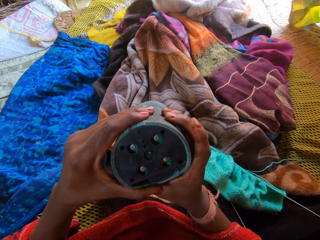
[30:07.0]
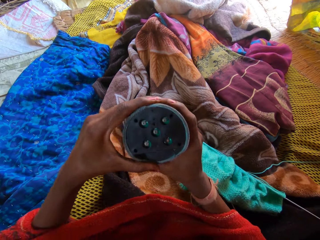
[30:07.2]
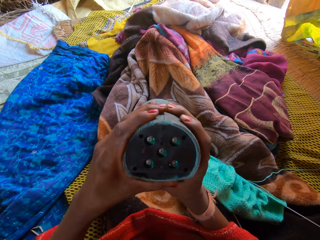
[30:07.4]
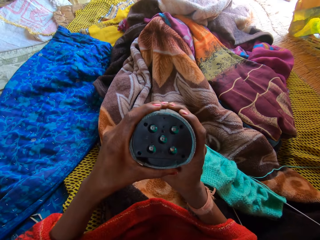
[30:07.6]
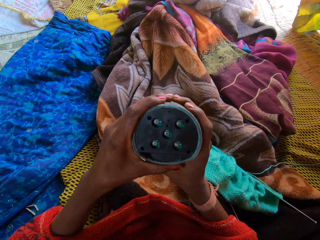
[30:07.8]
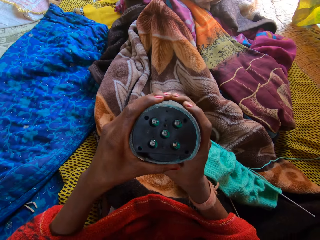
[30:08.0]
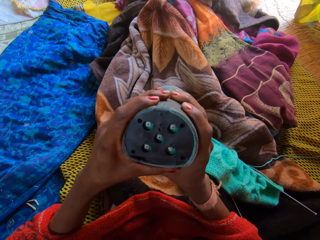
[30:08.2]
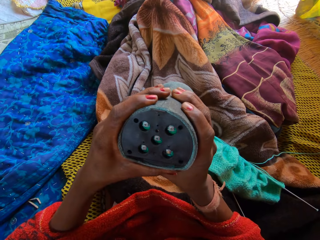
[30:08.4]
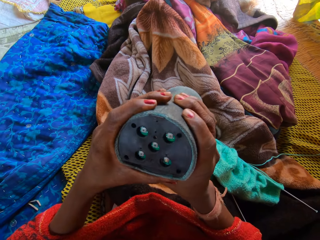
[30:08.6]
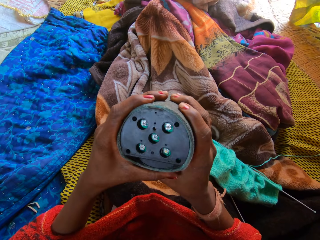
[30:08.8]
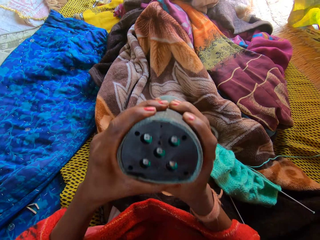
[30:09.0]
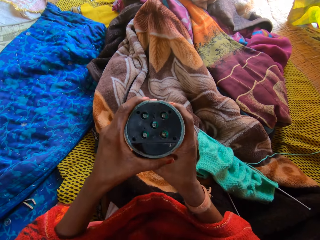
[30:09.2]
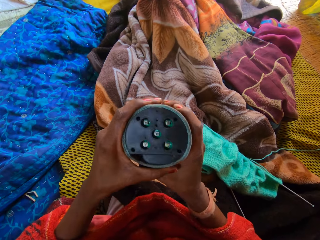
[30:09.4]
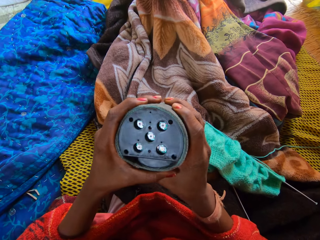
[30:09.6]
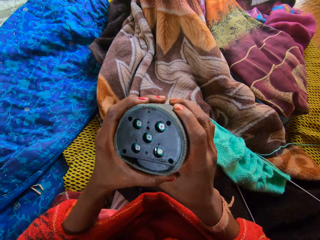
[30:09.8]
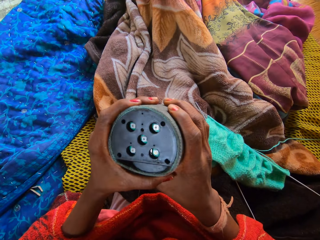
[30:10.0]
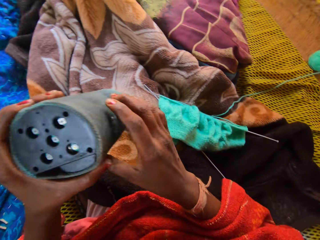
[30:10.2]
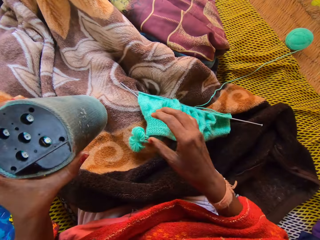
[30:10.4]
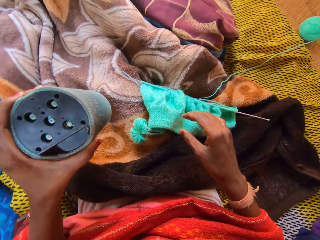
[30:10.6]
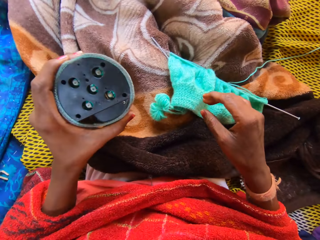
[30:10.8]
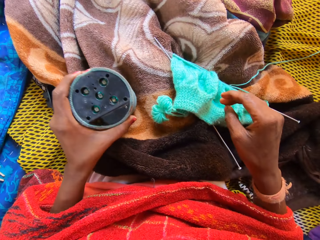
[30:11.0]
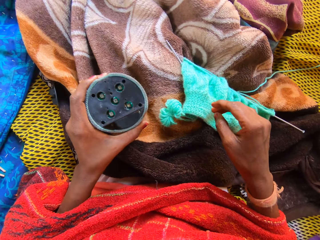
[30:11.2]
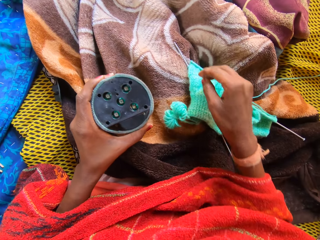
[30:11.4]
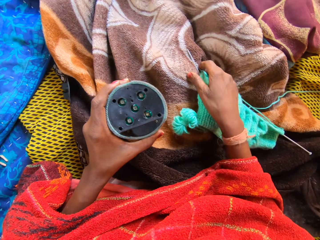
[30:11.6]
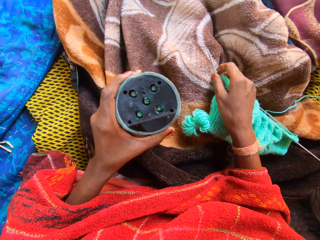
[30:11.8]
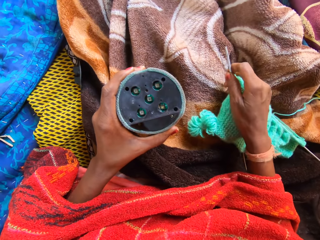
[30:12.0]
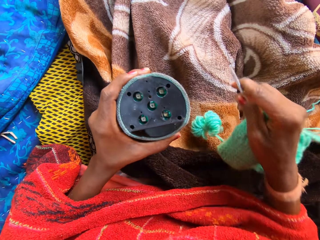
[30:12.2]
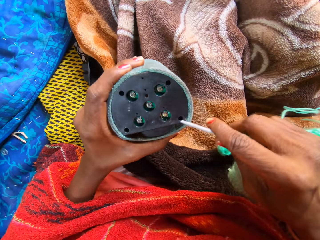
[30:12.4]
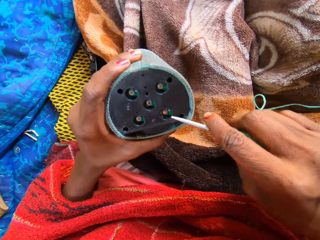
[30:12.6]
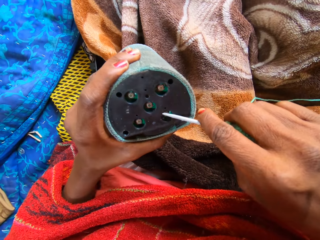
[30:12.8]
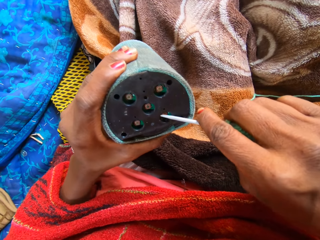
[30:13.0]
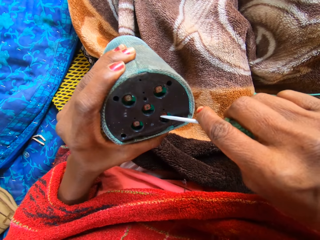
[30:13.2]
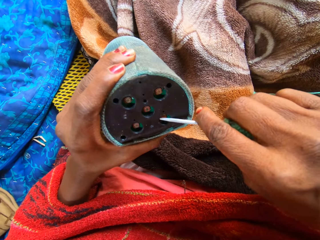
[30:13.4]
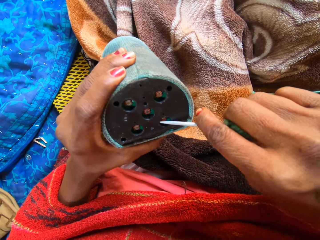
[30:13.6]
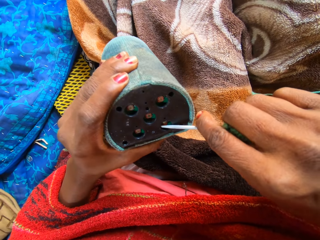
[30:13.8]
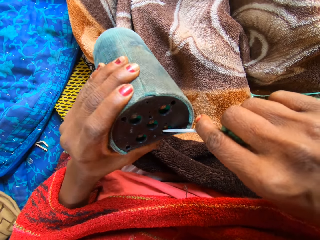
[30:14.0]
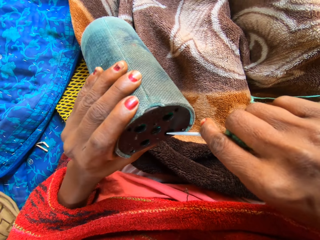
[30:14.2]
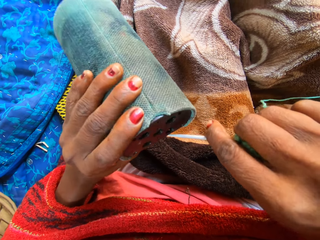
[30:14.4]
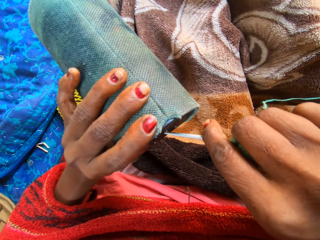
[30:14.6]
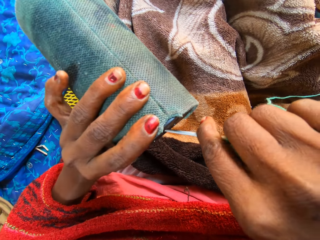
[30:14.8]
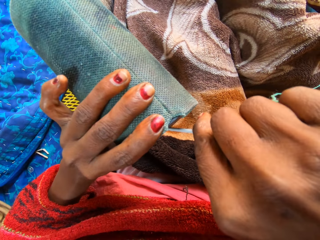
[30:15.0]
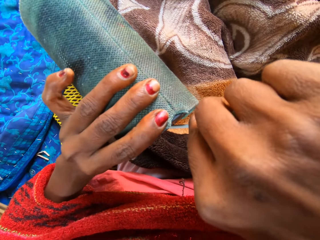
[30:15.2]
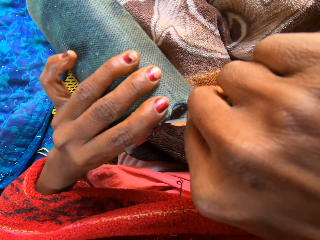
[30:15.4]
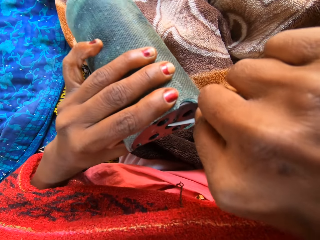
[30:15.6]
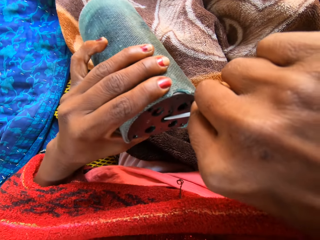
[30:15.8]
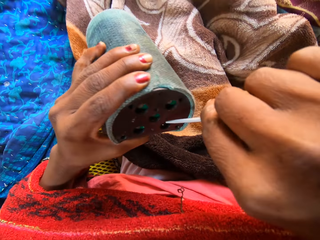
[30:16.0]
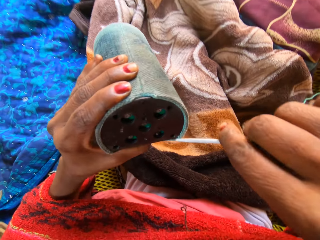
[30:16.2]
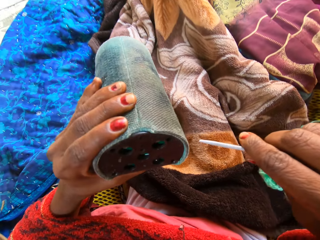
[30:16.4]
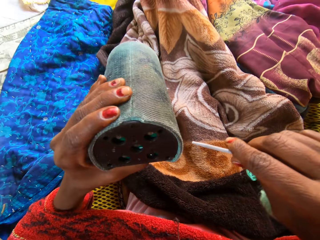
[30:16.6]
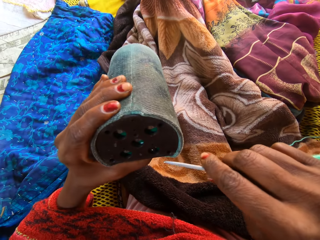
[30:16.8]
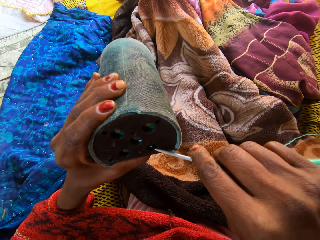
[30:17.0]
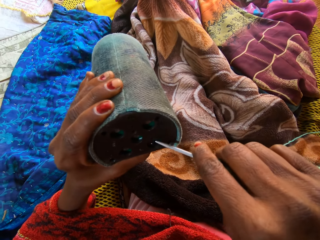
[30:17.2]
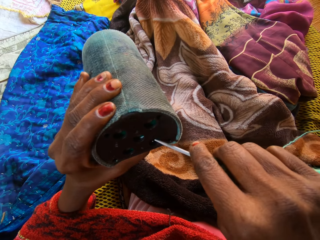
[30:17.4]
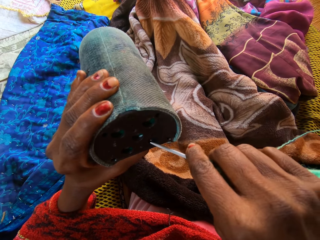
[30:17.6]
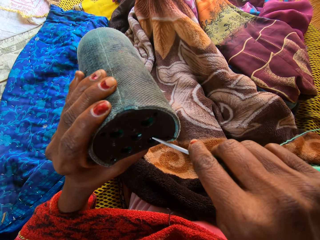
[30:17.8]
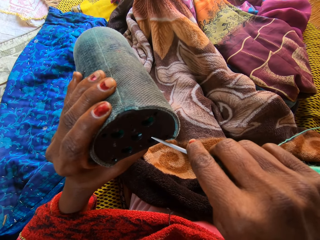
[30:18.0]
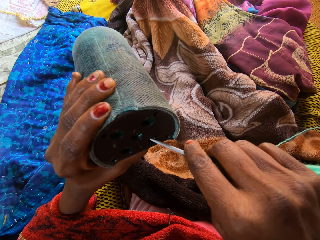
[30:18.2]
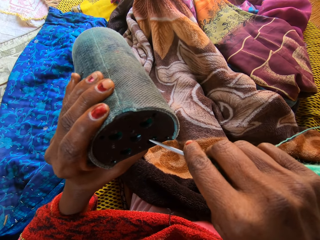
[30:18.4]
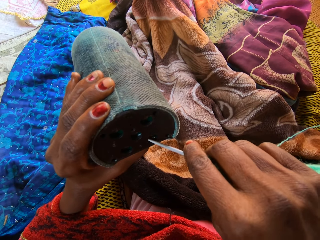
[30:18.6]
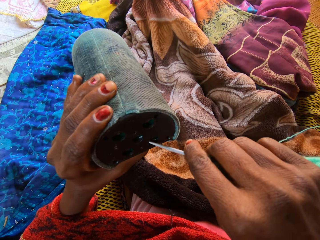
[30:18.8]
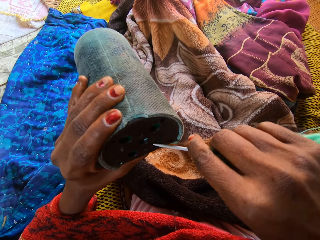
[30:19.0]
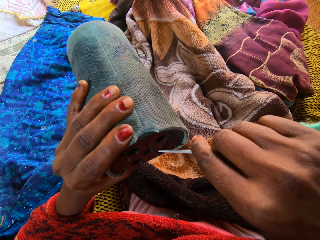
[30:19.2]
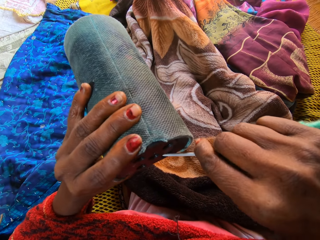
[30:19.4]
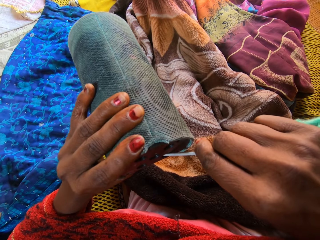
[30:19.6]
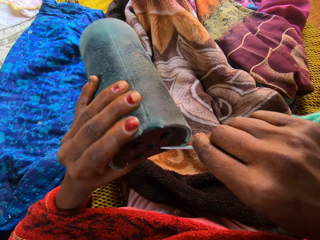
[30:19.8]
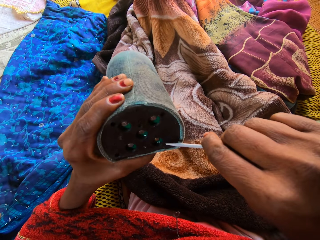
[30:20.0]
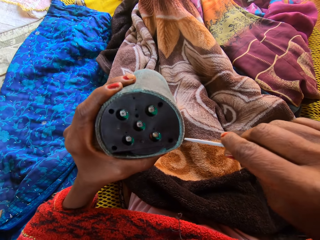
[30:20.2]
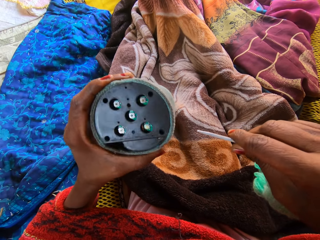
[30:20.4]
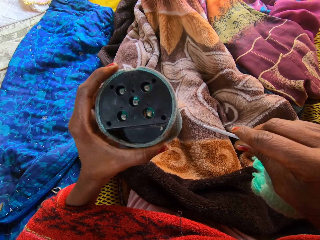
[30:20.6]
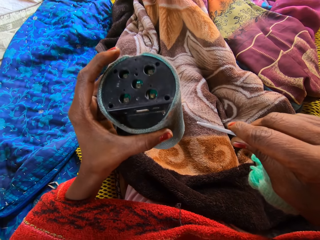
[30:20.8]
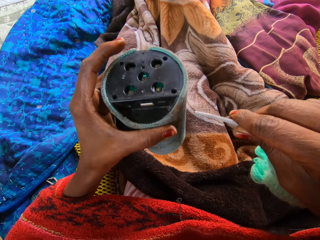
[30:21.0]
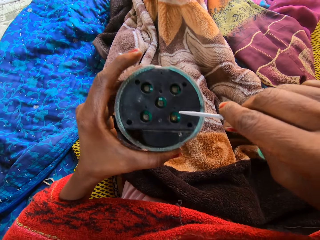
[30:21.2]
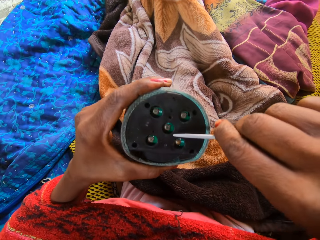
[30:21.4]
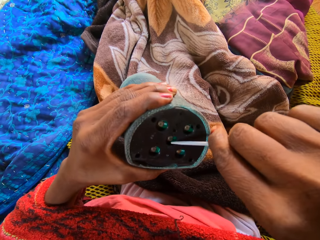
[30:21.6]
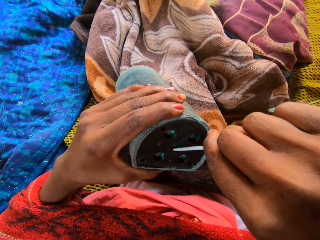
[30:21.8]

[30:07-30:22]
The camera wearer shakes the portable speaker or radio with both hands. She holds the portable speaker with her left hand. She picks up the left knitting pin or crochet with her right hand. She pokes a button on the portable speaker with the knitting pin in her left hand. She removes the radio screw with the crochet. She holds the crochet. She removes the radio screw with the crochet. She holds the radio.

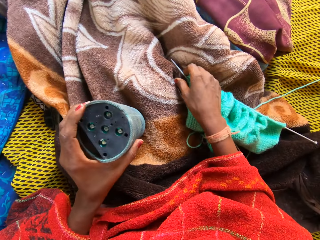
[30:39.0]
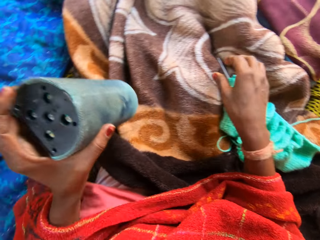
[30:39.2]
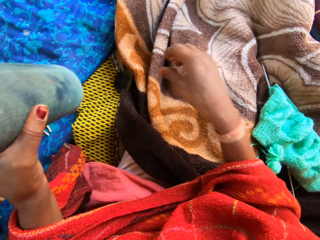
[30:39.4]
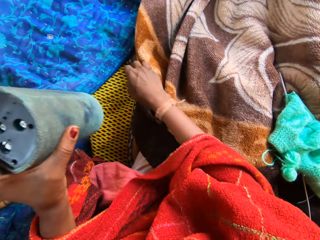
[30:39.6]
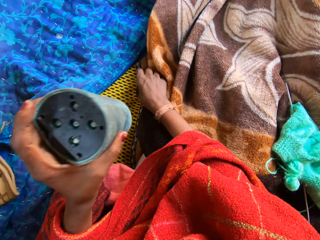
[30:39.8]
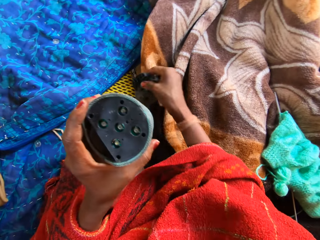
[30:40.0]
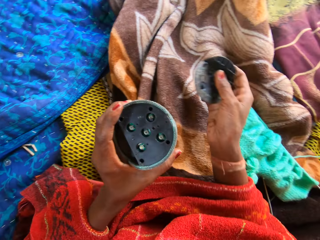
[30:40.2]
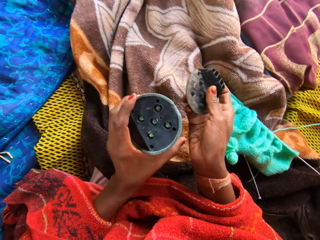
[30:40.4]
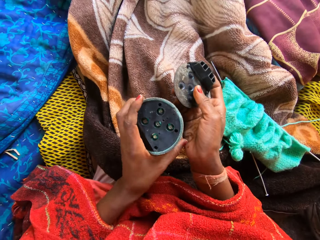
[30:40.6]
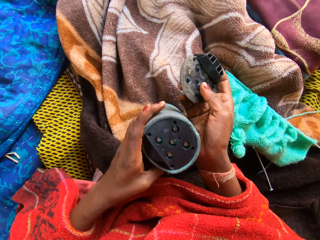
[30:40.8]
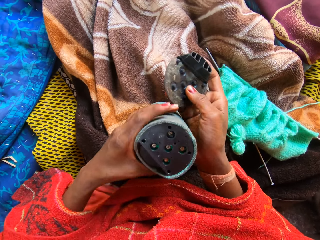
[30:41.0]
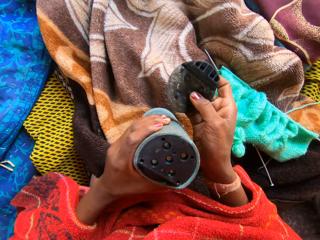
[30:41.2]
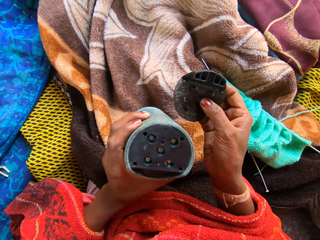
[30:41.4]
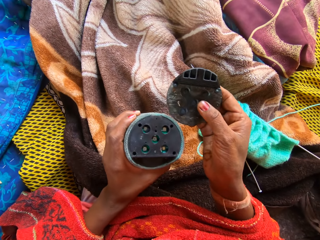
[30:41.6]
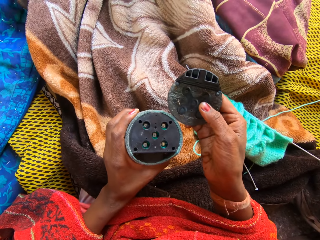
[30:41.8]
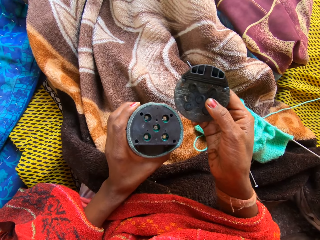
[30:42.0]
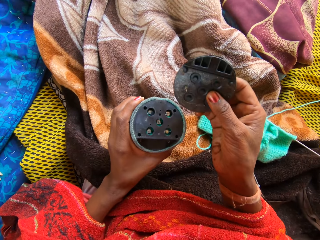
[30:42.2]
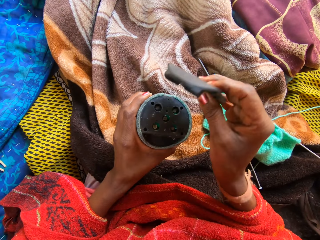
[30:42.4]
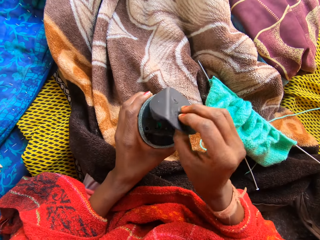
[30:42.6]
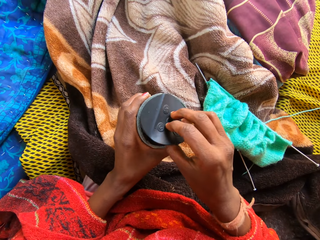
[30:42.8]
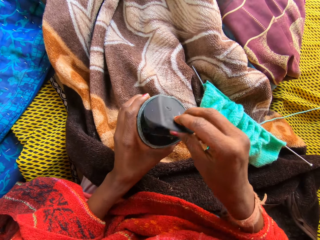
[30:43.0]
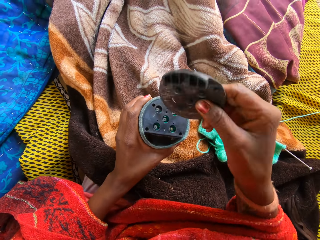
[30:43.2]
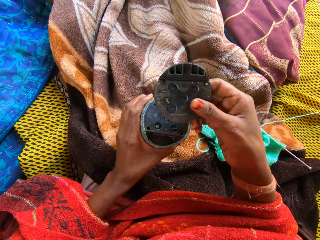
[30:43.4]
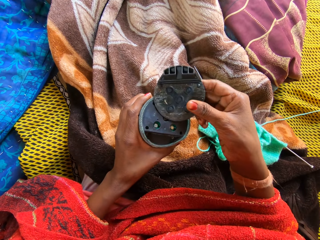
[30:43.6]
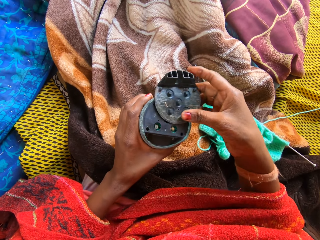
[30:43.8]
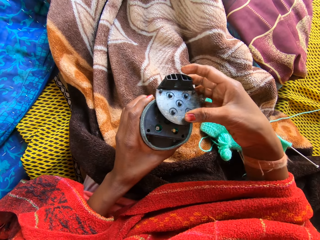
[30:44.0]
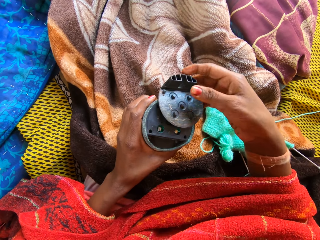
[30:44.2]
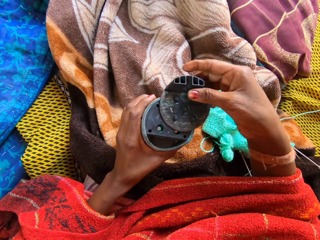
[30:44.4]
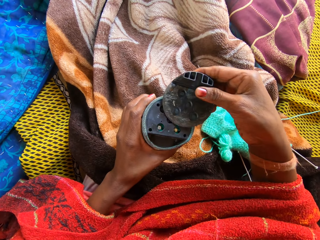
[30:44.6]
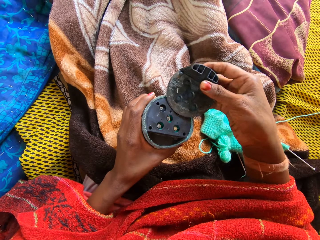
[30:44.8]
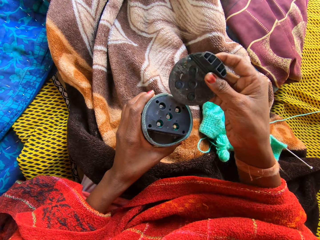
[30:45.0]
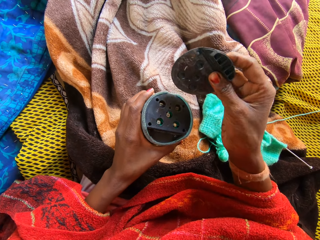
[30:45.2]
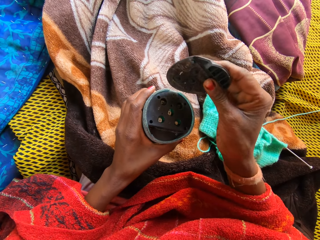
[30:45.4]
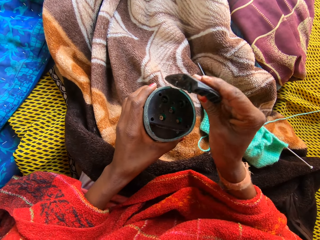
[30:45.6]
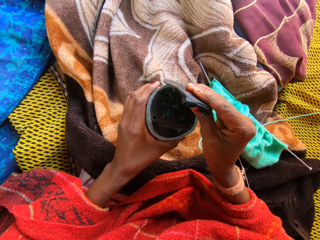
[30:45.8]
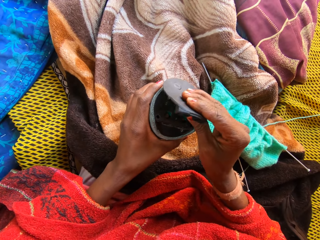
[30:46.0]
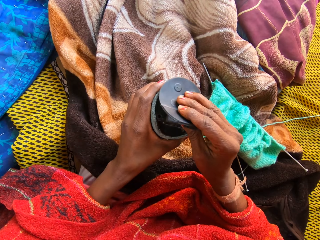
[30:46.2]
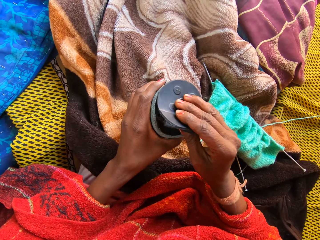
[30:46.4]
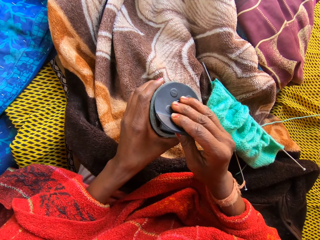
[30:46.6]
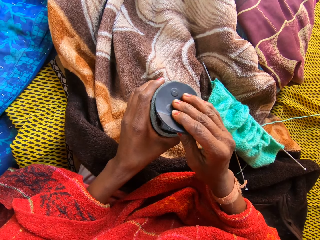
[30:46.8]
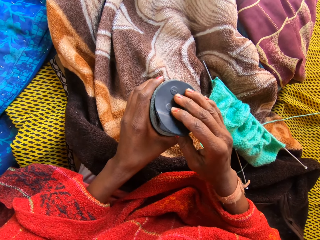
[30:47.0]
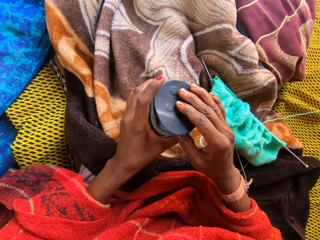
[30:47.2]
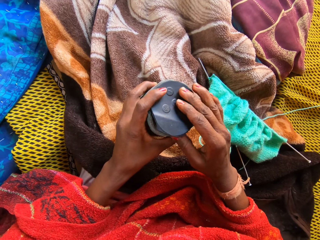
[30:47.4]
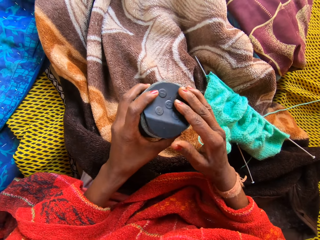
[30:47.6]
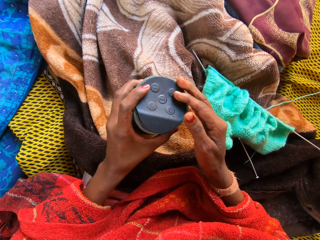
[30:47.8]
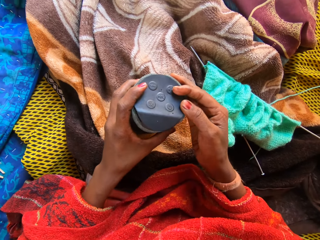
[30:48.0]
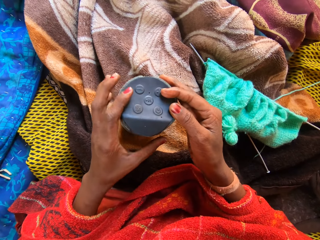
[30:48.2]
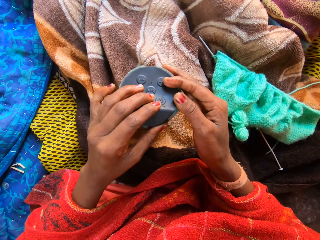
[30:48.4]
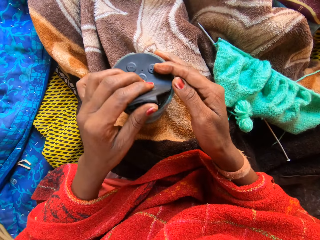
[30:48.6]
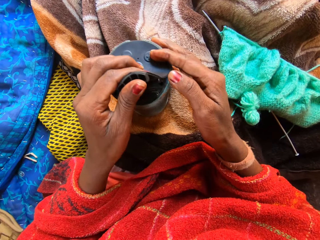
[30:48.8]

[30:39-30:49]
The camera wearer holds the radio or portable speaker. She picks up the cover or part of the portable speaker from the first duvet with her right hand. She holds the part of the radio. She puts the part of the radio on the radio. She holds the part of the radio. She replaces the cover of the portable speaker on the portable speaker with both hands.
